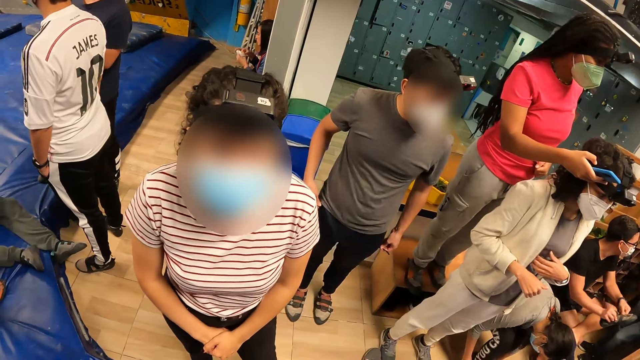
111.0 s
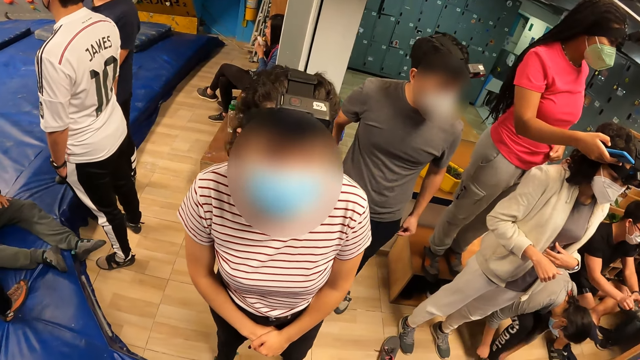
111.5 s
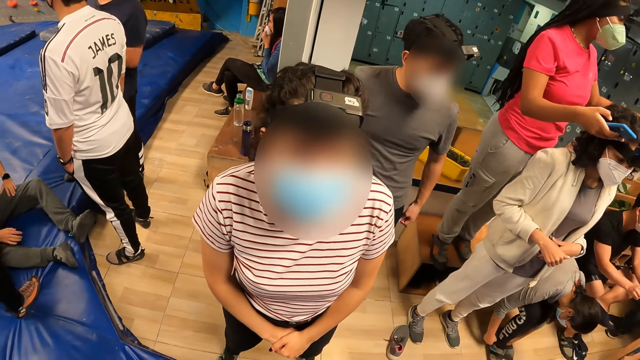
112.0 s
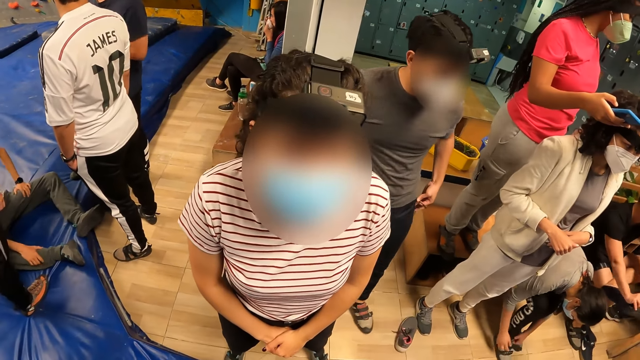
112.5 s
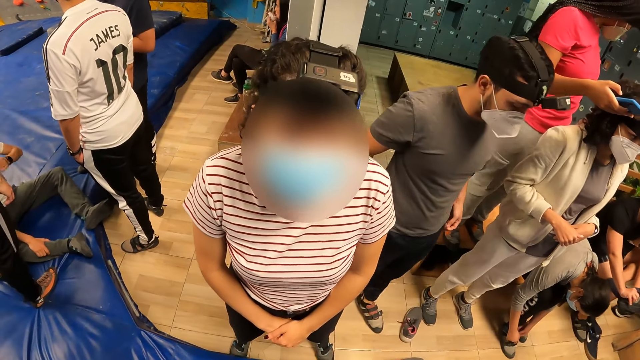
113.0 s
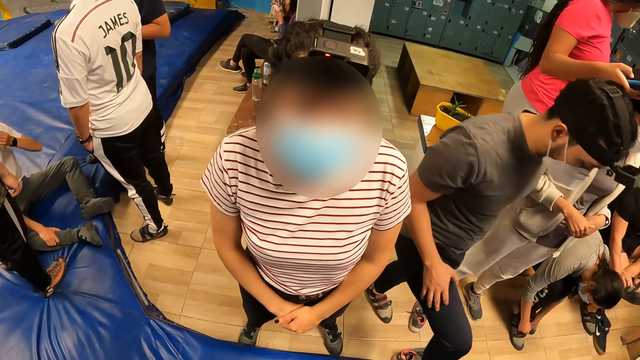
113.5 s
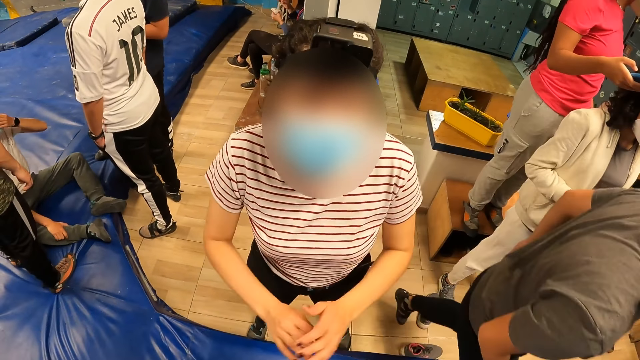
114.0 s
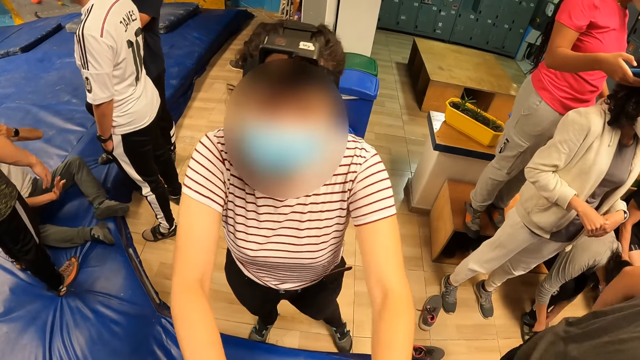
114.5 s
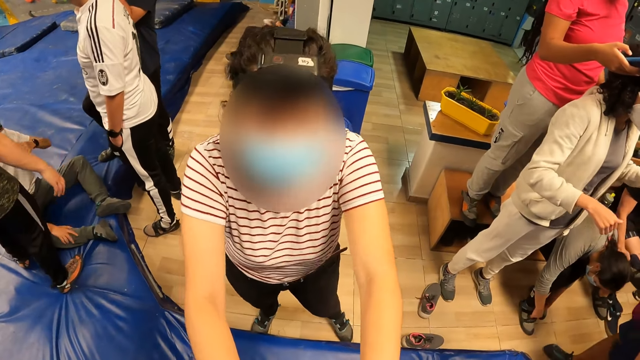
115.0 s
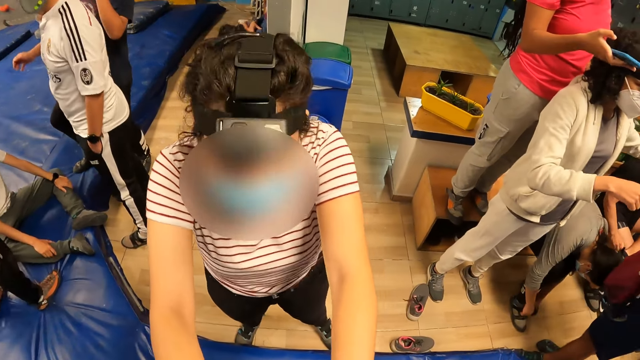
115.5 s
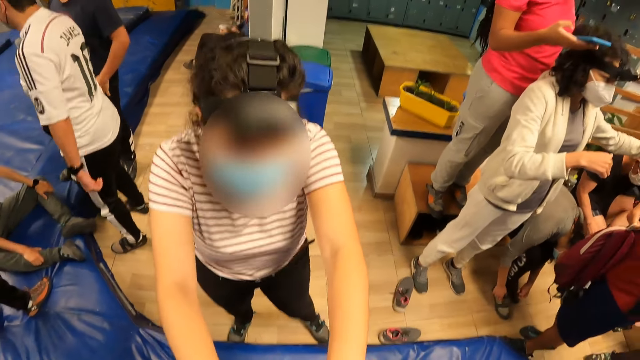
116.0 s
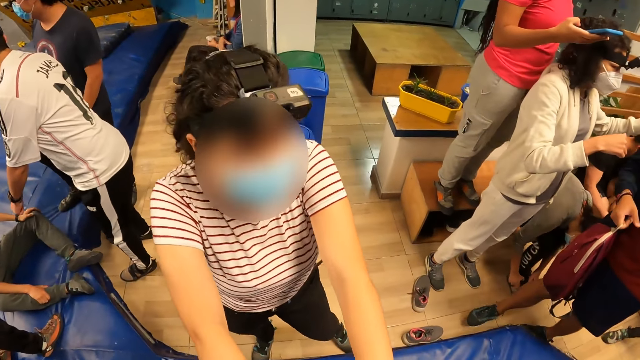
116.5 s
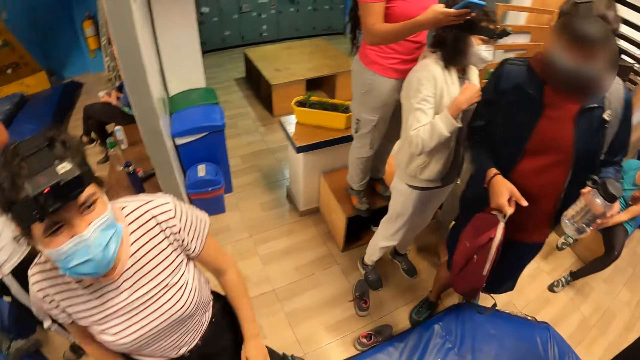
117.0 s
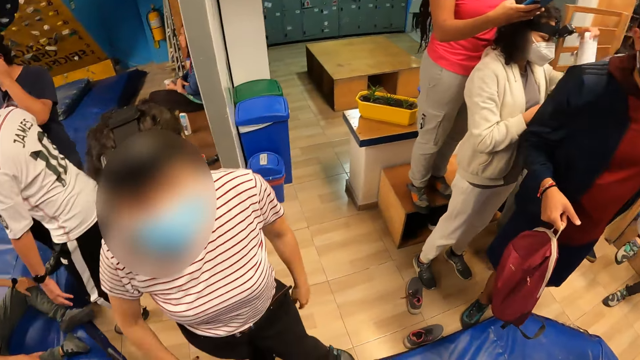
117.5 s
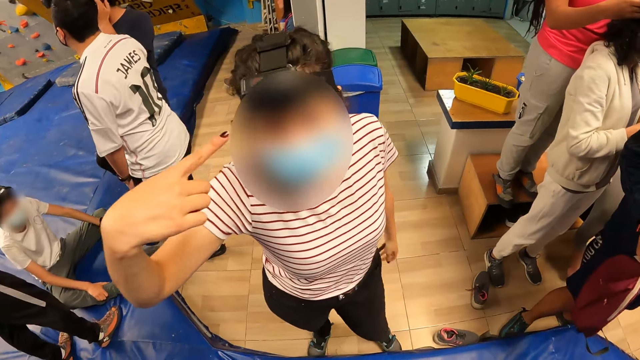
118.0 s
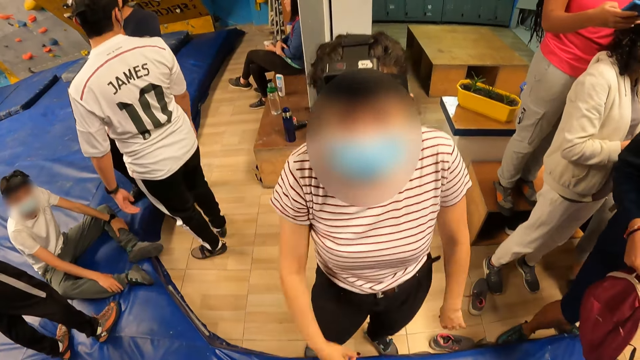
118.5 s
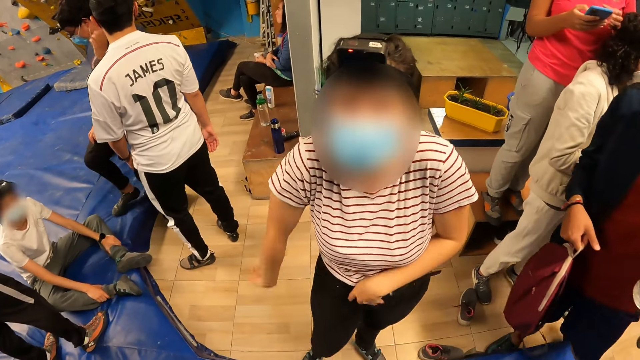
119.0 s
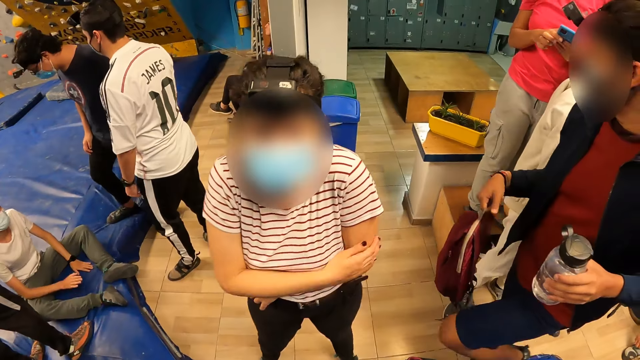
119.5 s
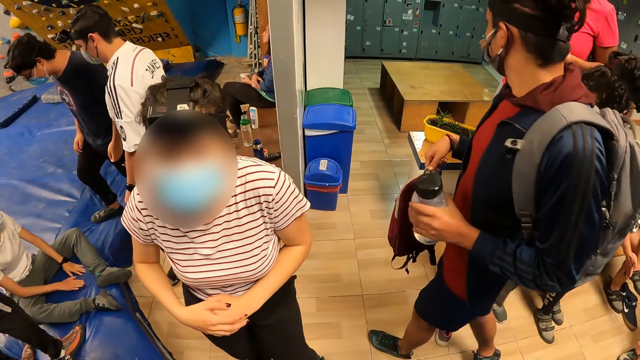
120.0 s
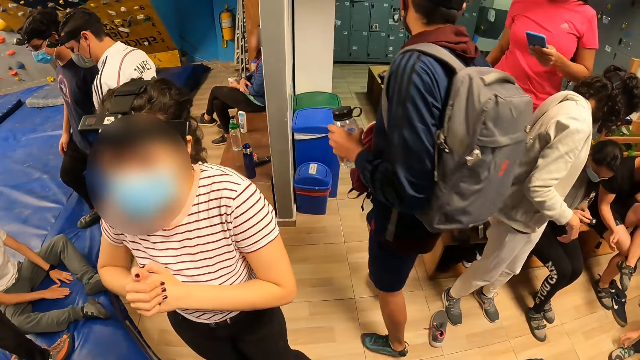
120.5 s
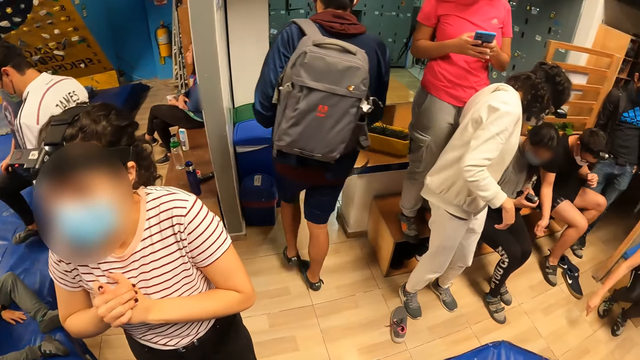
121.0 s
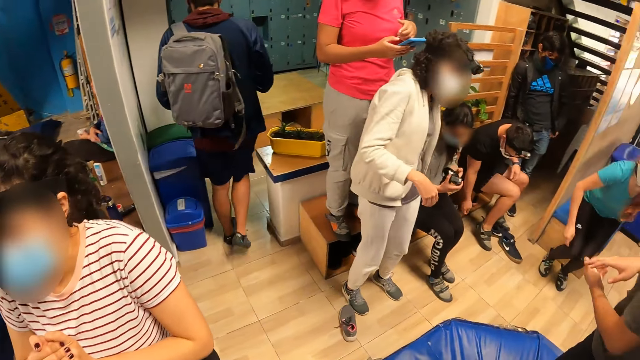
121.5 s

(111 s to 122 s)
The camera wearer talks with a lady.

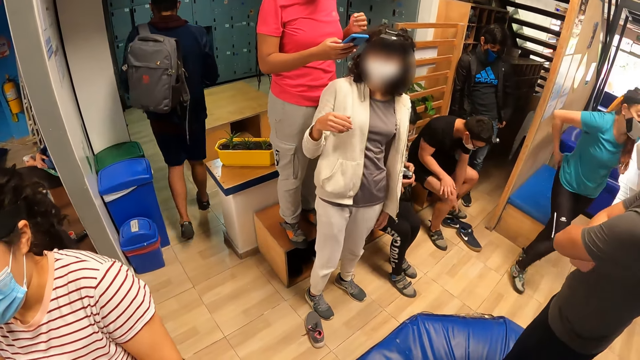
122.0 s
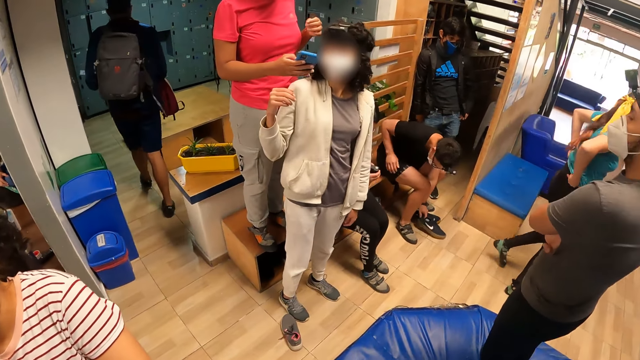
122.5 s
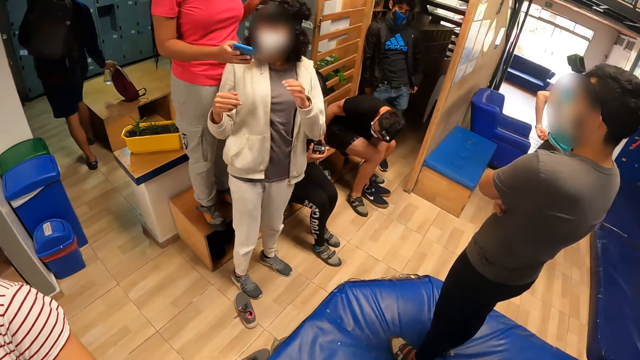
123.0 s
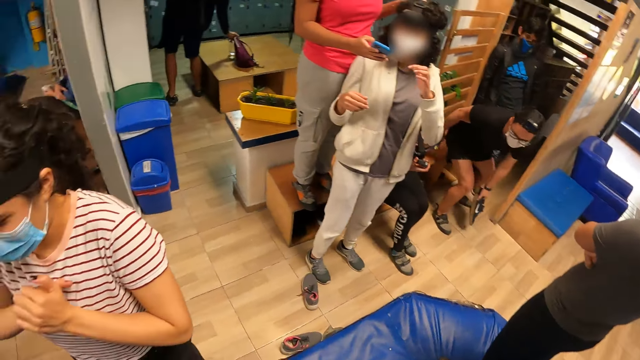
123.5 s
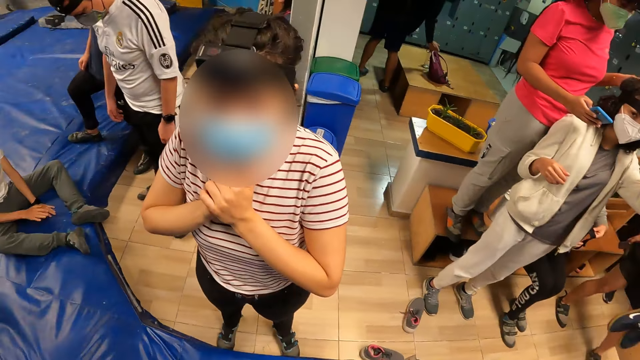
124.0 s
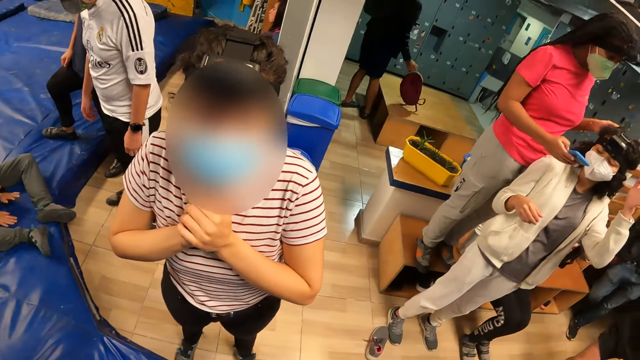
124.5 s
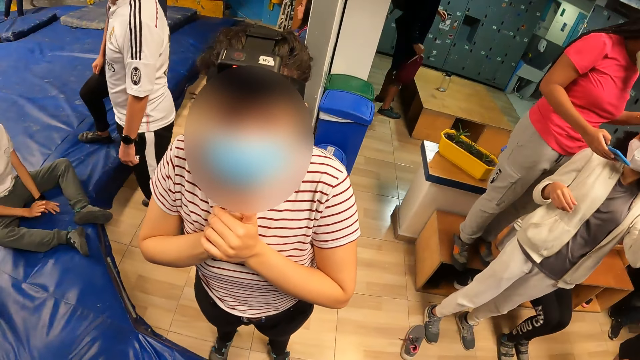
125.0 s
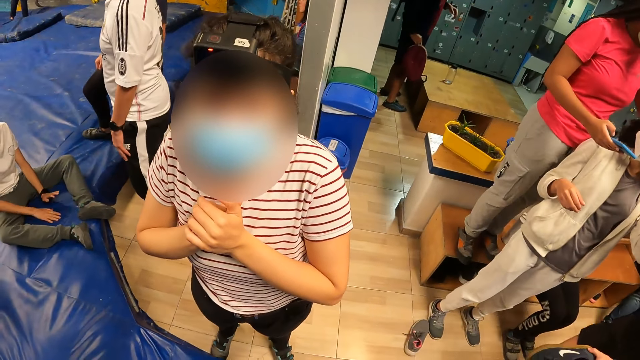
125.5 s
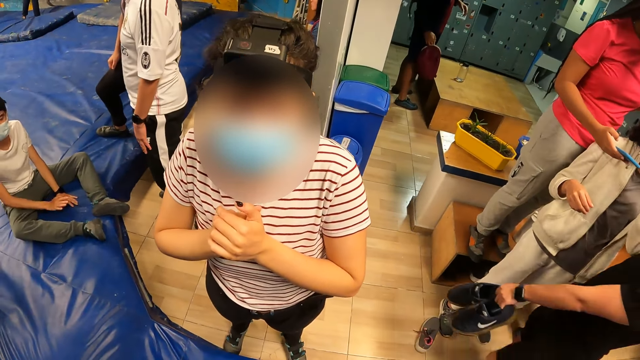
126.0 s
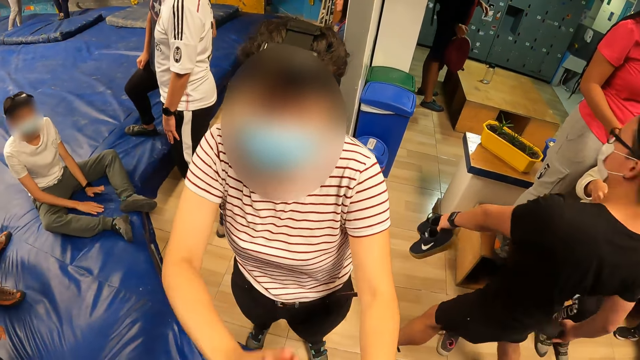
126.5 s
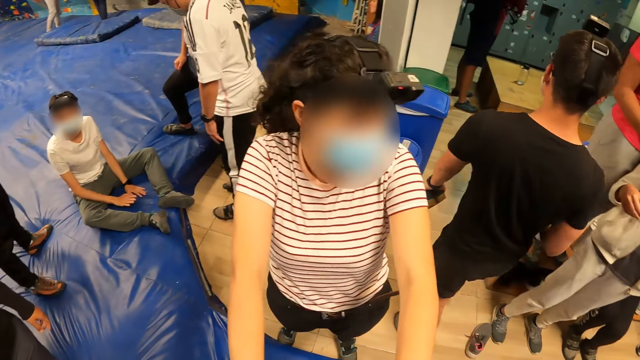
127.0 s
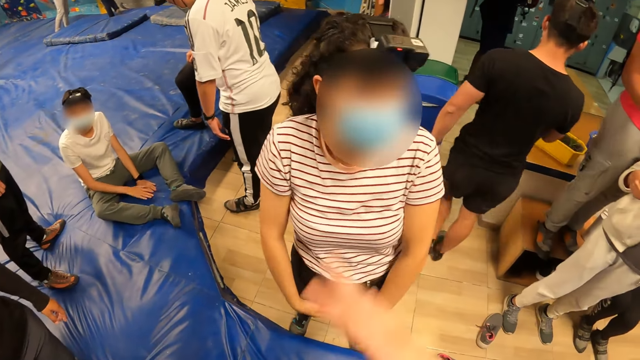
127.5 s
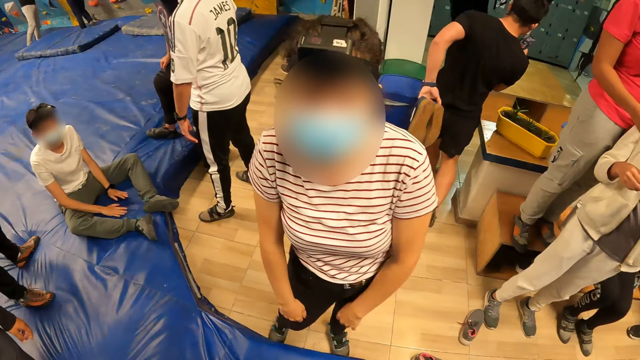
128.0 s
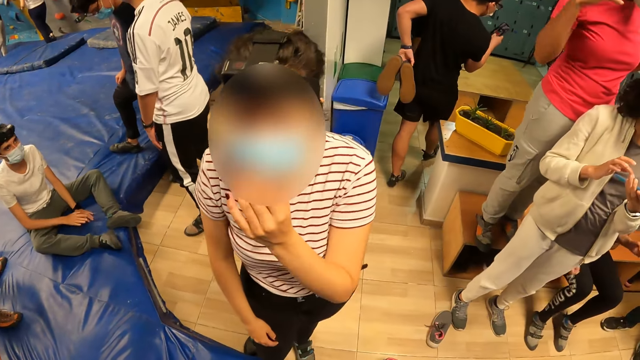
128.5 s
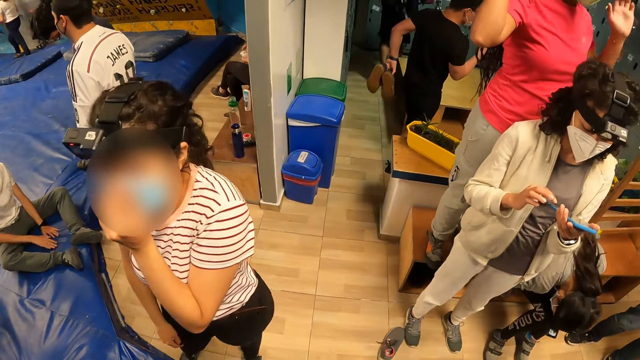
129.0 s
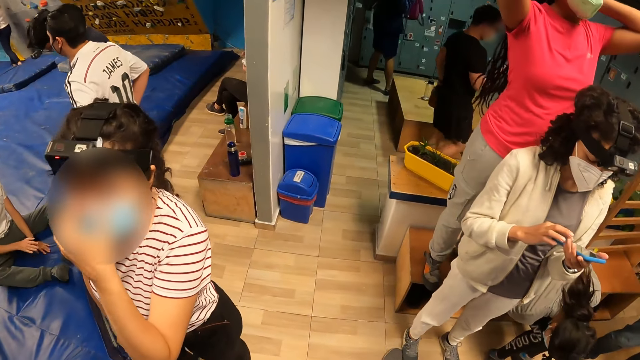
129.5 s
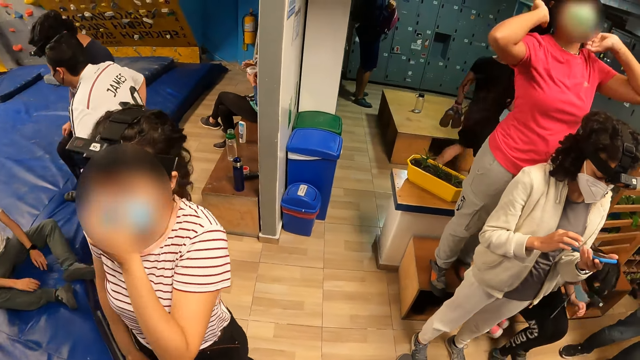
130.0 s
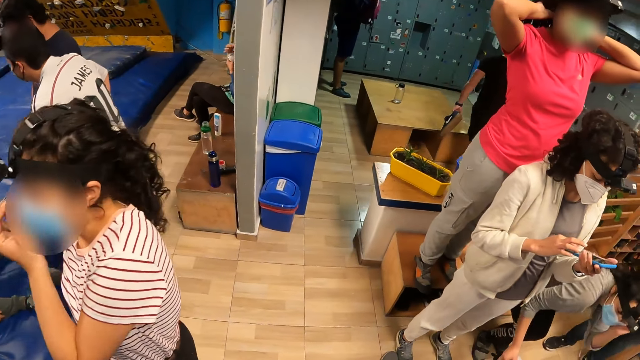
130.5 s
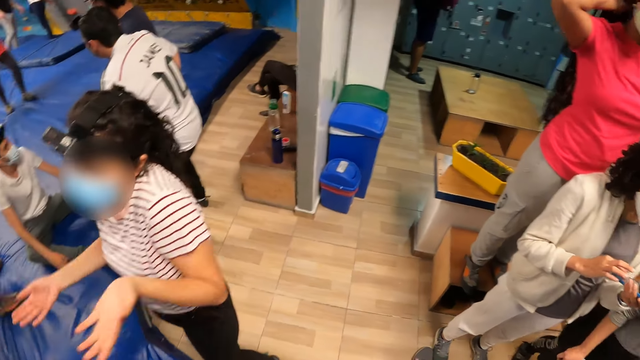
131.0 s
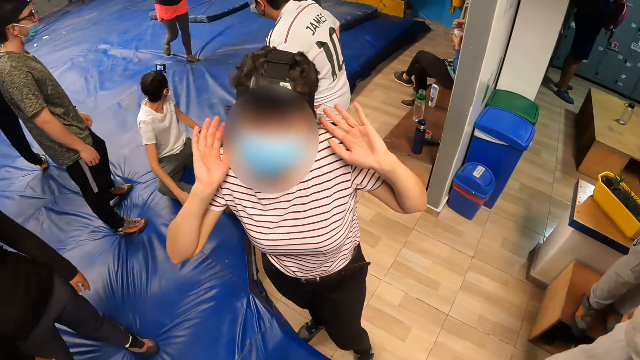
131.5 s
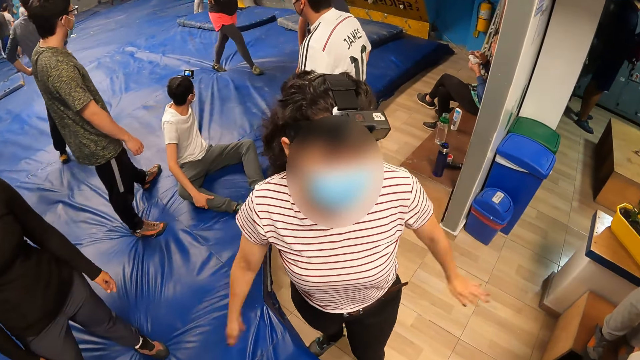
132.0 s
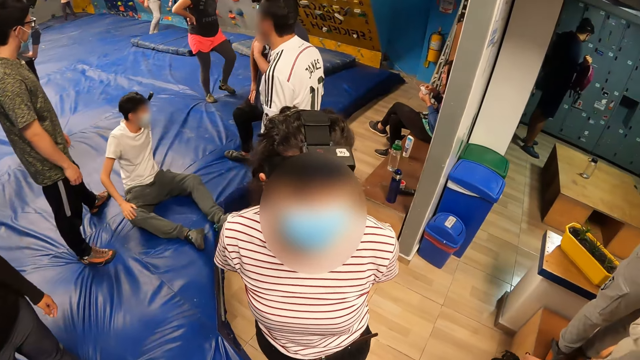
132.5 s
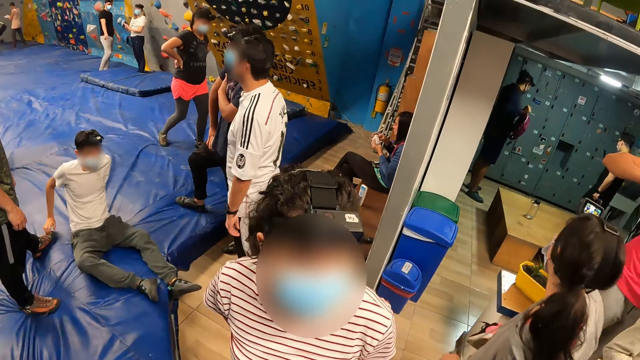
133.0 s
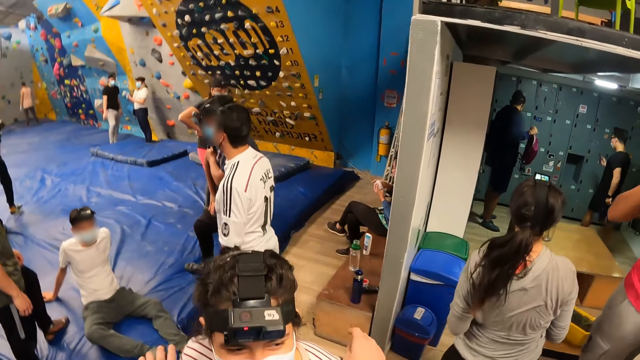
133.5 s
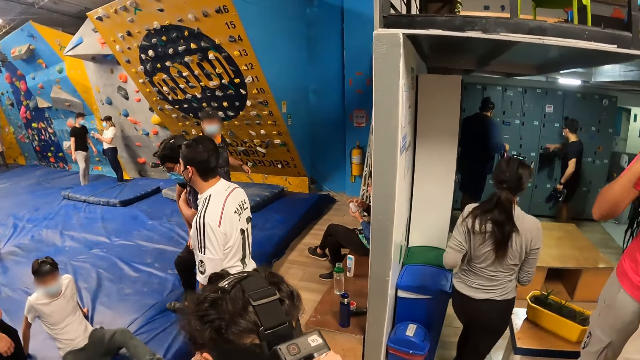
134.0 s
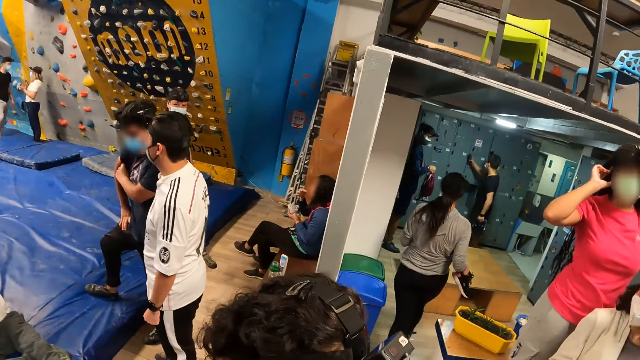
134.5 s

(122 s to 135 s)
The camera wearer looks around. They move a hand. They look around. A lady moves her hands.
